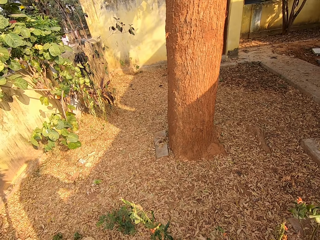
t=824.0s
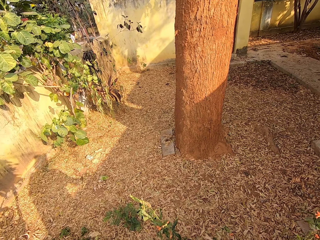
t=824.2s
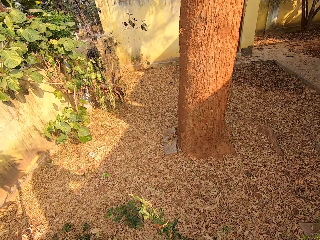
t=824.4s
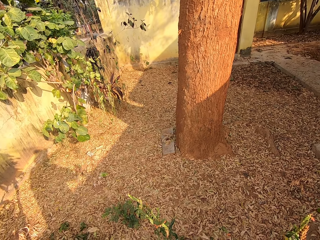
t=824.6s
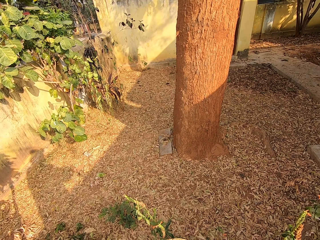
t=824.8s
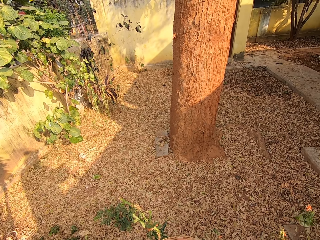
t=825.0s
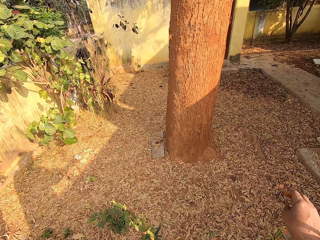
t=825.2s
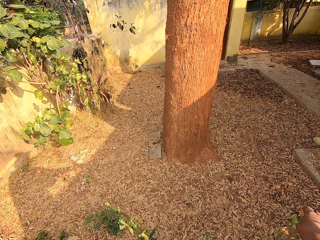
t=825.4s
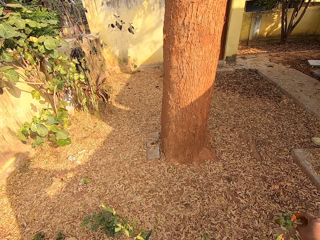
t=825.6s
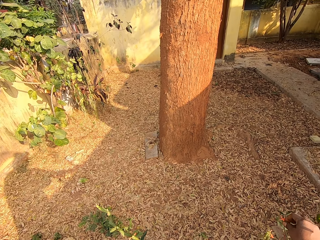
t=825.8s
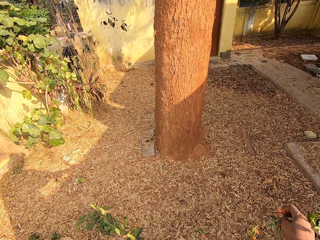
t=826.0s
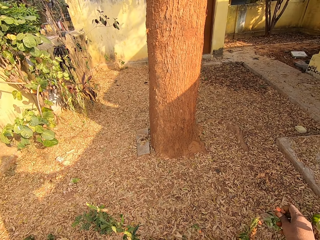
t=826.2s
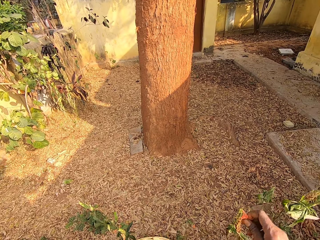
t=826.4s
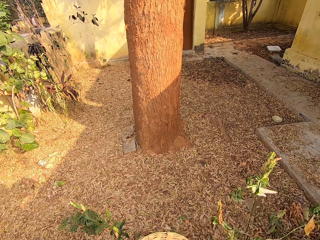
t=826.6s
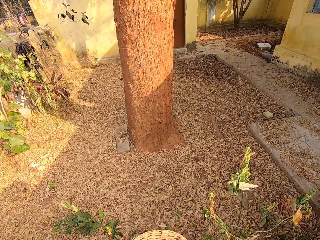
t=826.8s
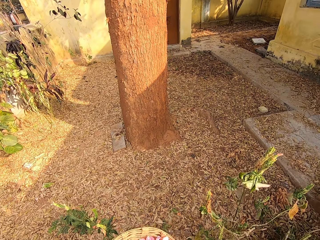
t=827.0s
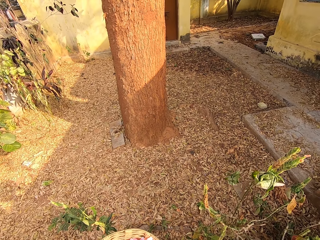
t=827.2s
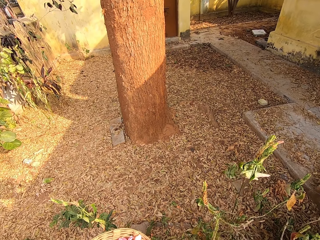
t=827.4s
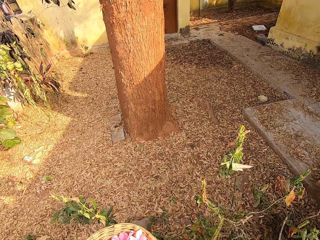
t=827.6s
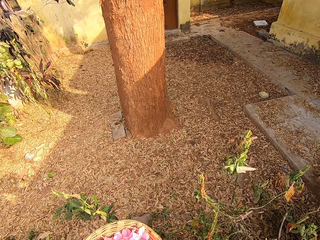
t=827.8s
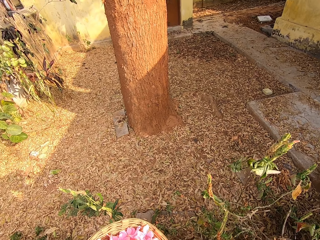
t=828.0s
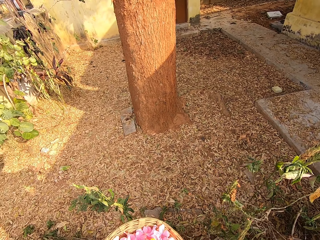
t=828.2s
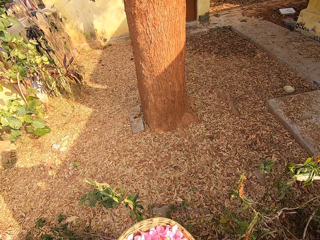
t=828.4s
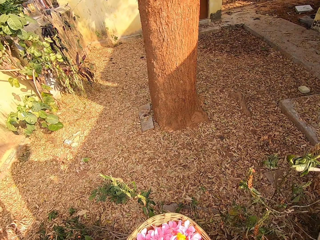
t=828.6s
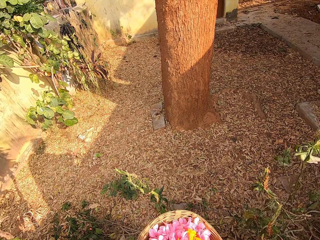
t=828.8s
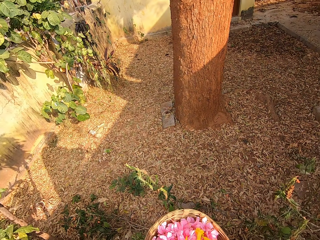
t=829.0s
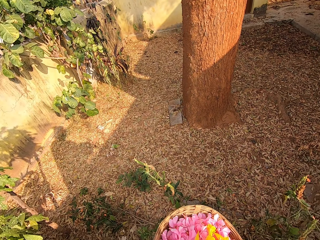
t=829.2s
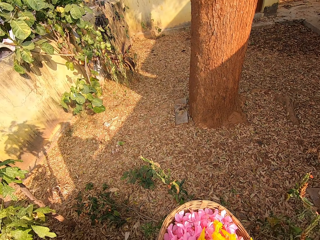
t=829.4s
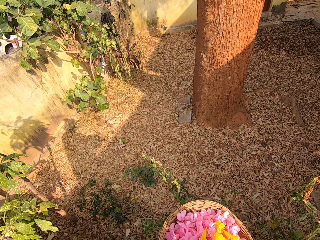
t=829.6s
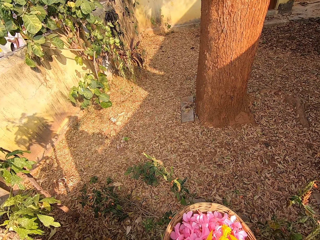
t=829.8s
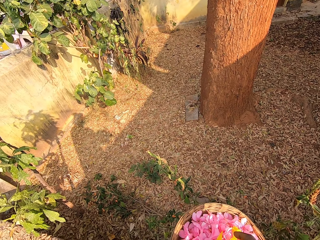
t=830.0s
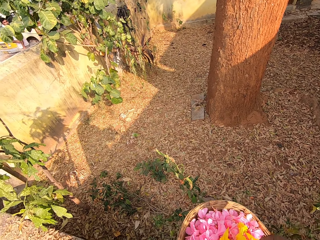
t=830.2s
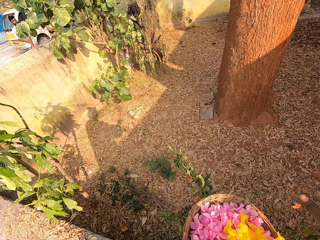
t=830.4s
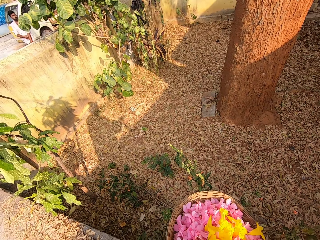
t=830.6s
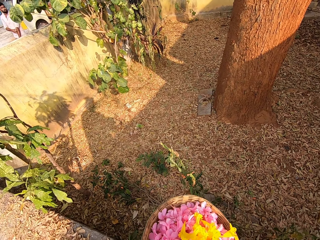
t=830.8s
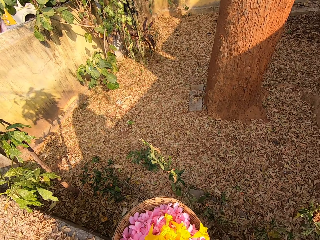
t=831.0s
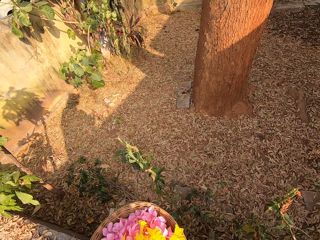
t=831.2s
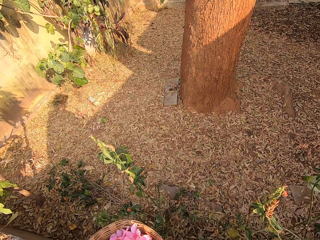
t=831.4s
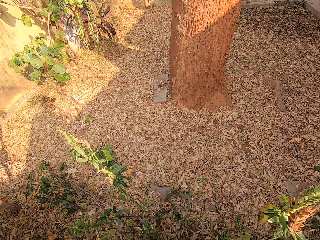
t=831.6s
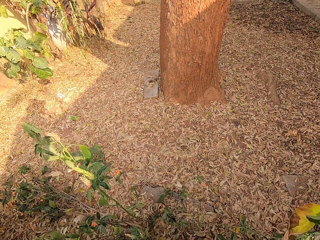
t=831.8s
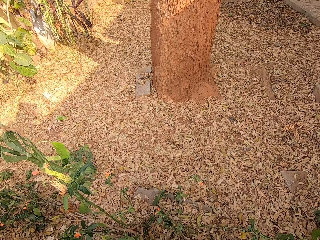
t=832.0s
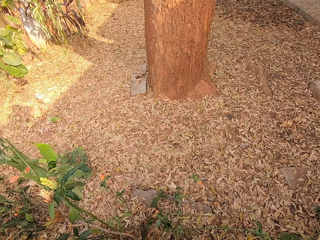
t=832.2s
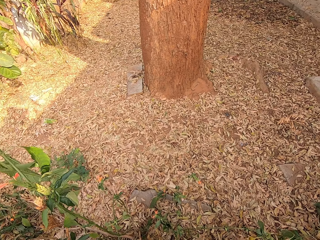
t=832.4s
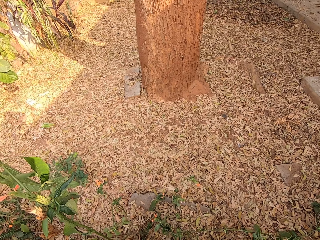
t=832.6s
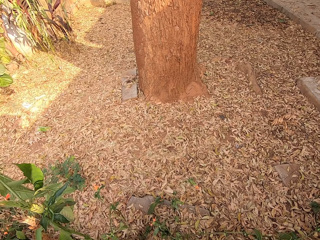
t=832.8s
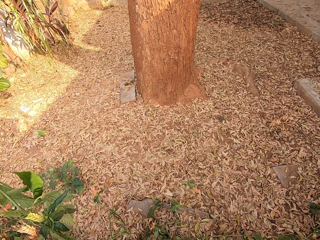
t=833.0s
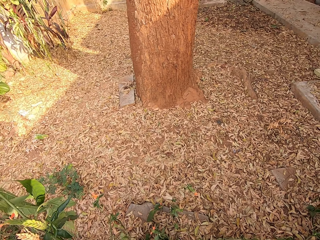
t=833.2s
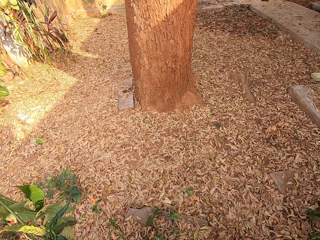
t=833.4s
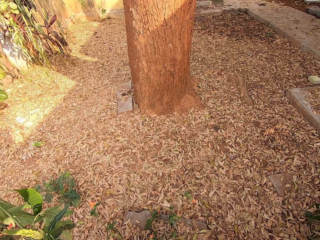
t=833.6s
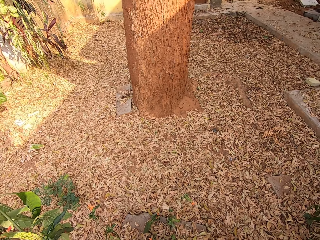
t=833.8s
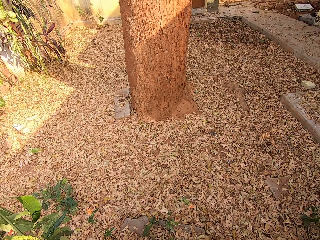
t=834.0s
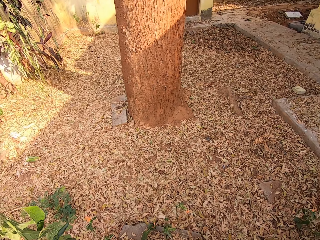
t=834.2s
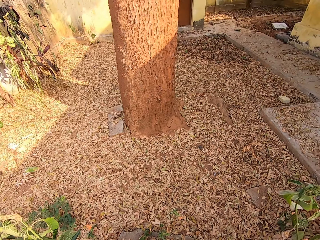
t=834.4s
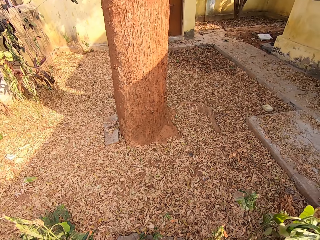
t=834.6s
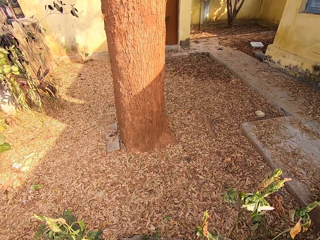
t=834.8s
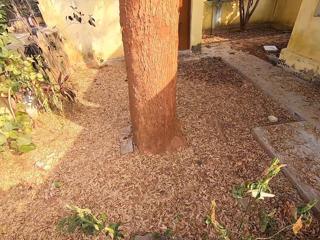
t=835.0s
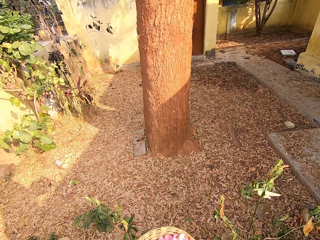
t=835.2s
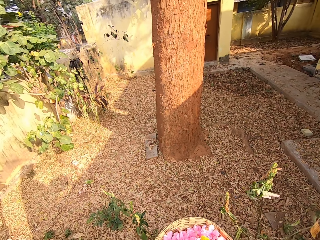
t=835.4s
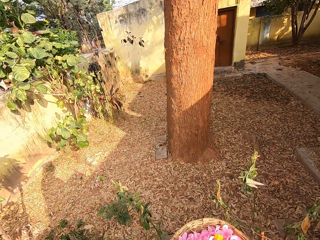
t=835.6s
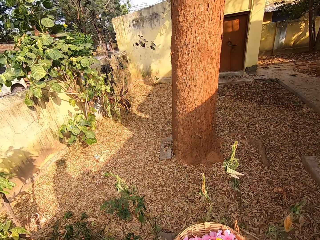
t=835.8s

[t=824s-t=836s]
The camera wearer plucks a petal from the tree in the garden with his right hand. He removes a petal from a basket in his left hand with his right hand. He drops the petal in his right hand on the ground.

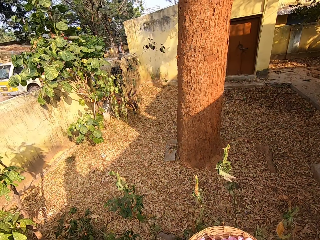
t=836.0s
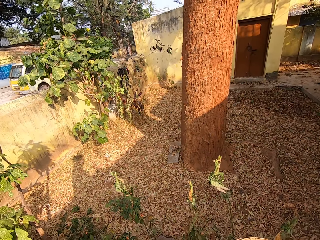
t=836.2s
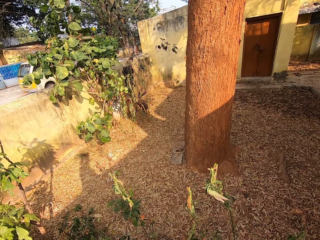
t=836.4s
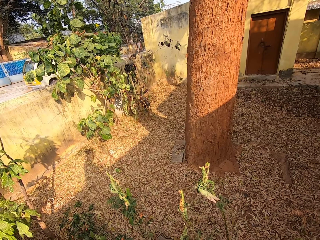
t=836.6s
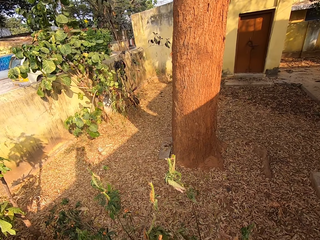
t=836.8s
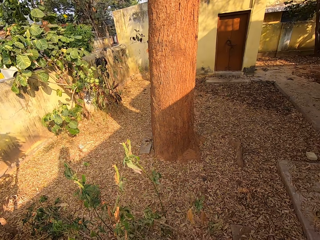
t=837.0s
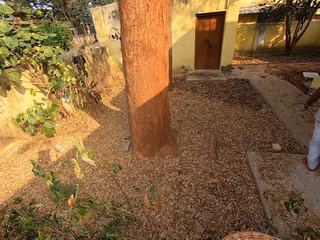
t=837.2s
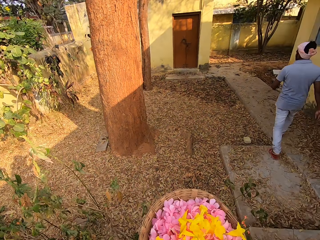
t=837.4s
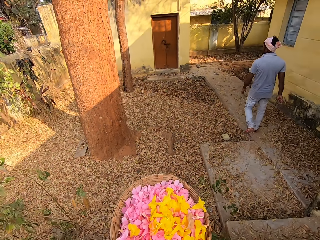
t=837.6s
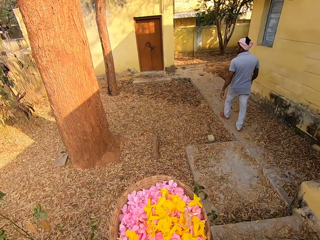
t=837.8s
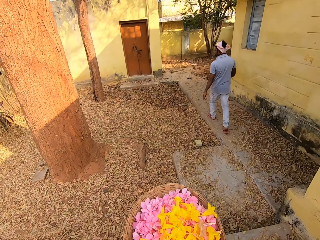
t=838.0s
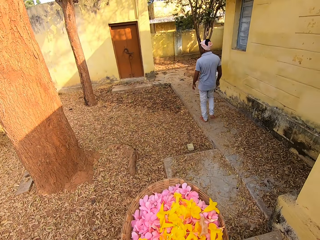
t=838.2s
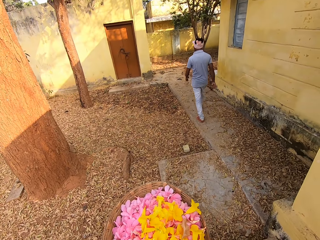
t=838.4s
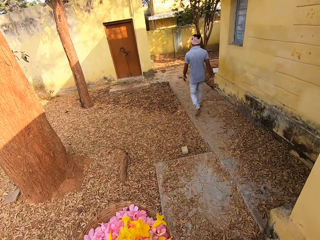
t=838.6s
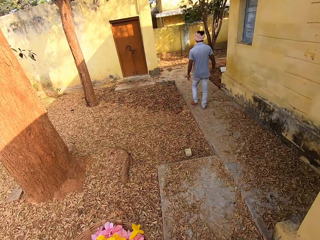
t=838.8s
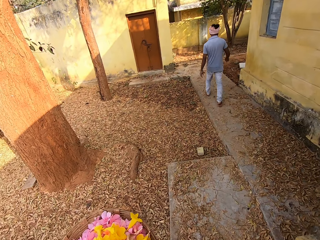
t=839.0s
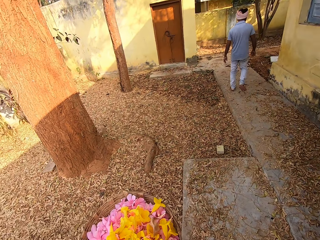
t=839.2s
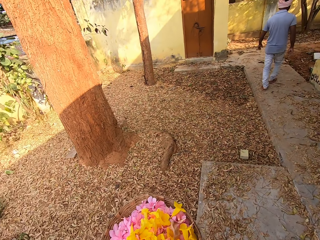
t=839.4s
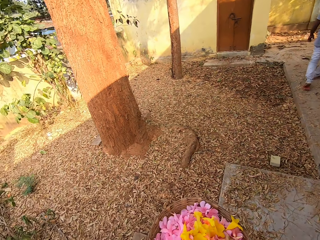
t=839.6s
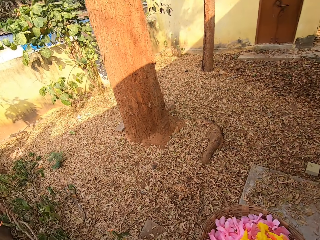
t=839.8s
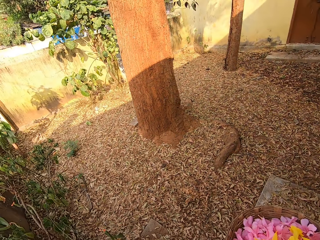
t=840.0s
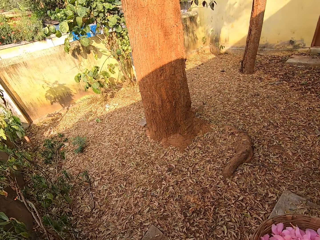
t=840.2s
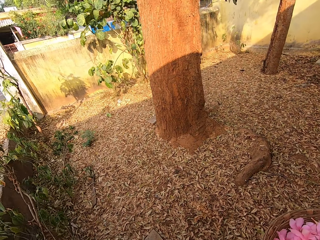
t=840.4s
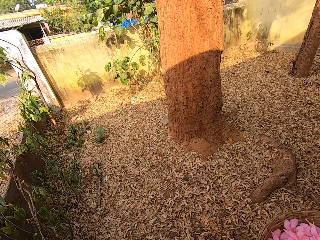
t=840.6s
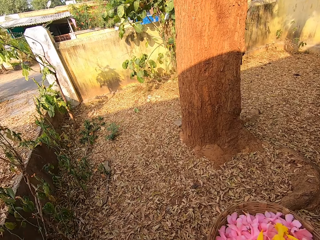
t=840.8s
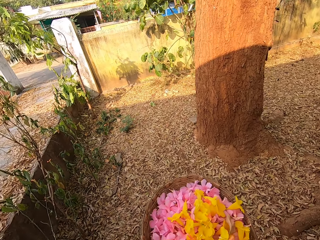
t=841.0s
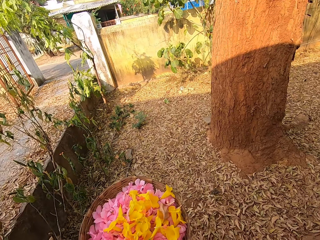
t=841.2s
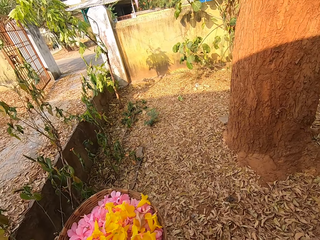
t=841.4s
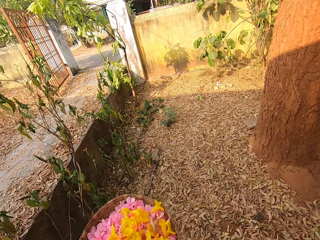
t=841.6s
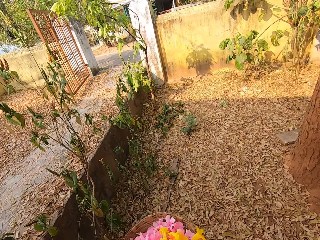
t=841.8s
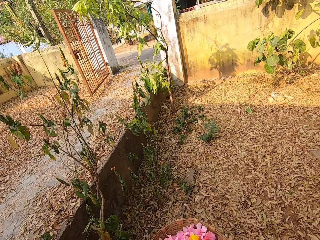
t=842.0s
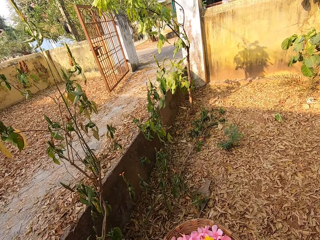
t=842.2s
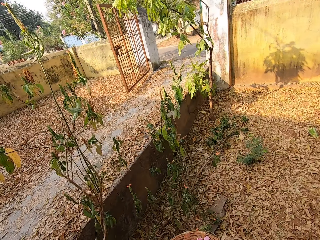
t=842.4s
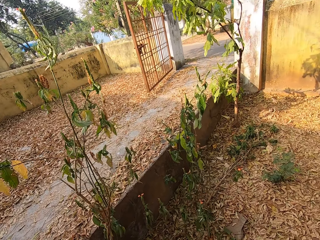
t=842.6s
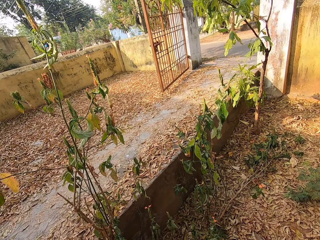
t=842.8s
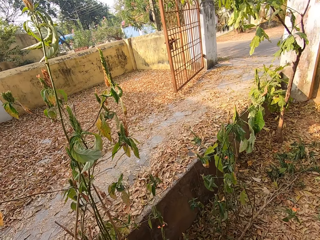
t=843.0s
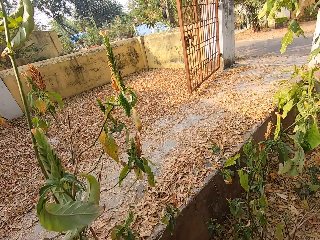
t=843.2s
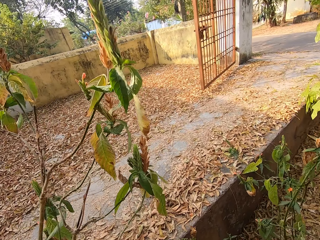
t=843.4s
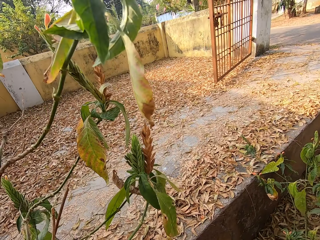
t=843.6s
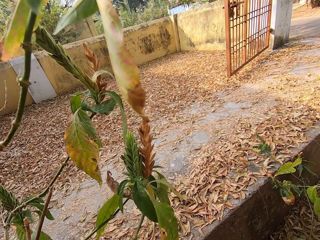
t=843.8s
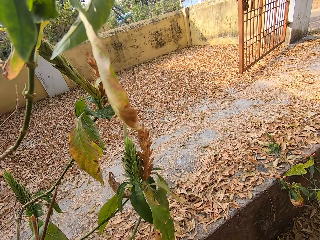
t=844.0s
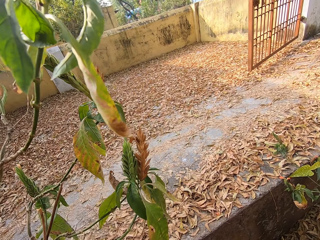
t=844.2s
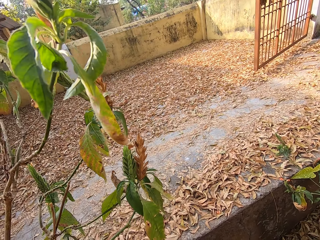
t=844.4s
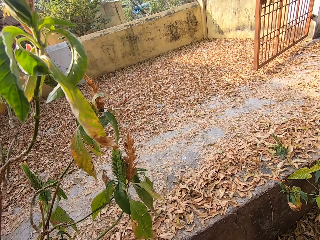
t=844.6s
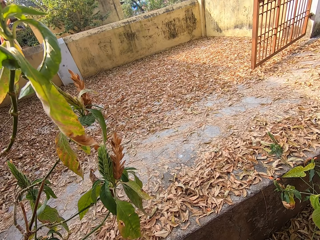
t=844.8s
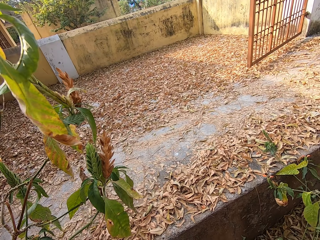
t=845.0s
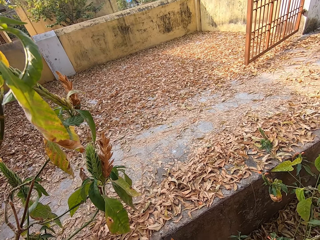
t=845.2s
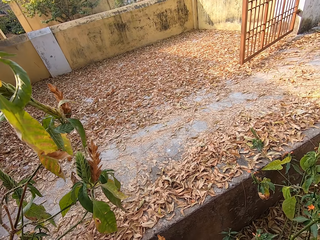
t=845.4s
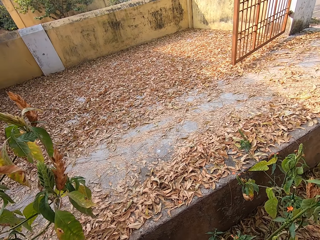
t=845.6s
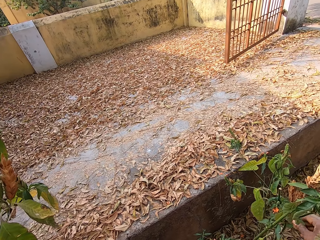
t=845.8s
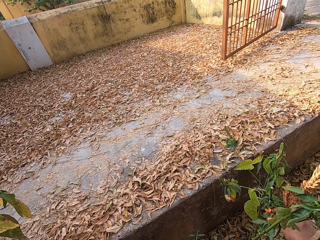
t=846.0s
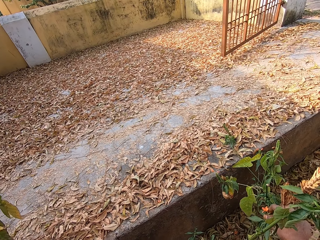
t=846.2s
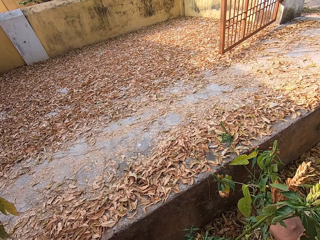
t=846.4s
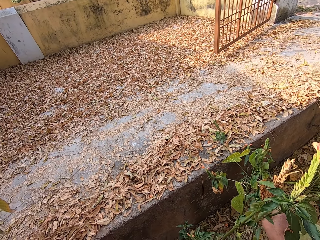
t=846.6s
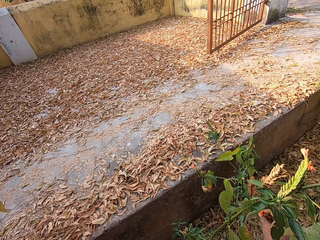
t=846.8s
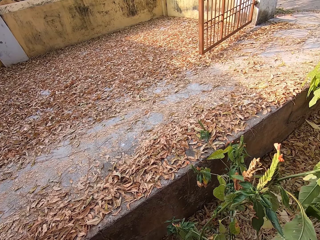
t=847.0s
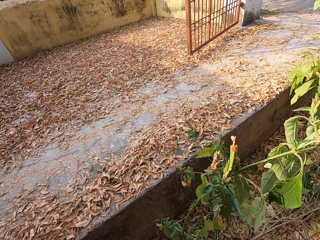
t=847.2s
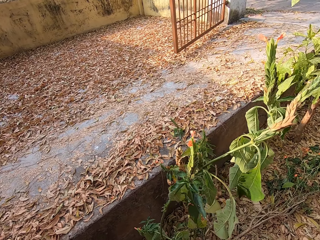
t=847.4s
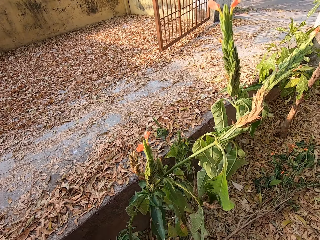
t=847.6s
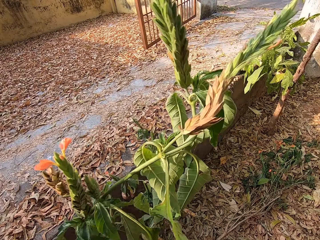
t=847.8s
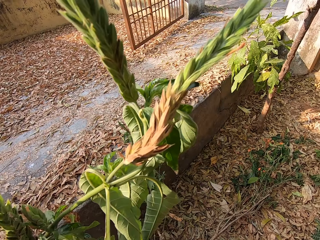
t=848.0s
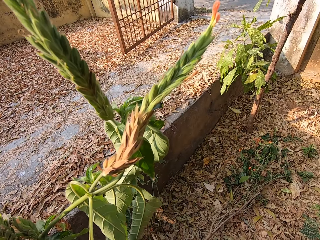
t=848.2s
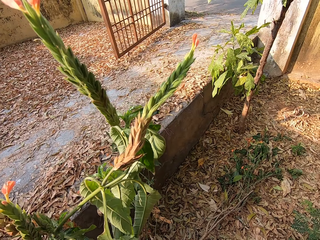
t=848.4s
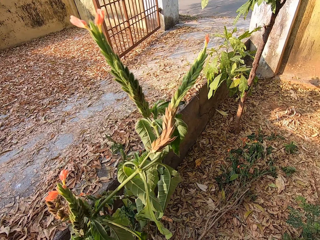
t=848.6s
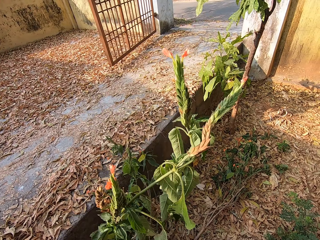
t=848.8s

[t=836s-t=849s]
A person walks outside. The camera wearer walks into the garden. He stares outside. He plucks a petal from the tree in the garden with his right hand.
